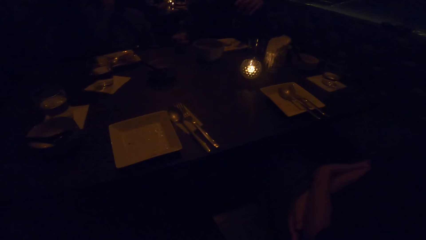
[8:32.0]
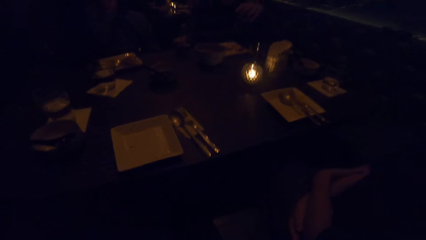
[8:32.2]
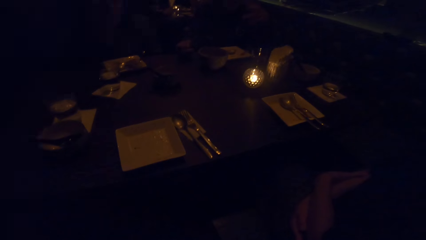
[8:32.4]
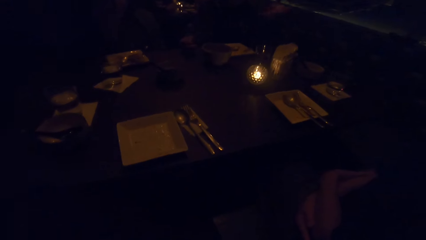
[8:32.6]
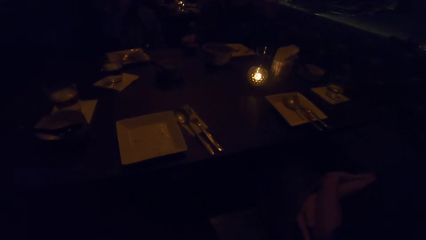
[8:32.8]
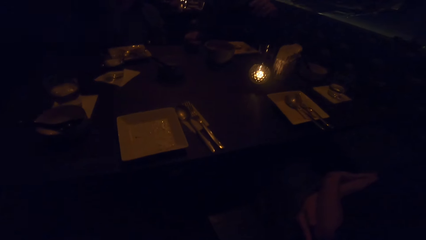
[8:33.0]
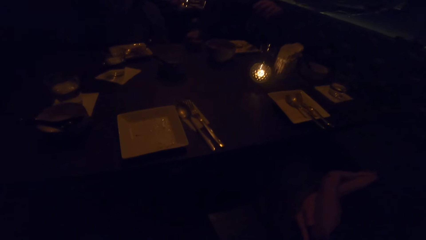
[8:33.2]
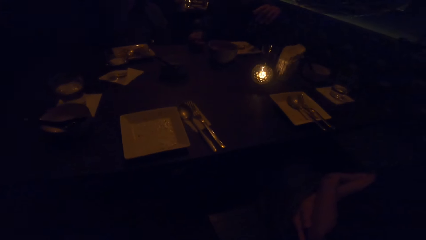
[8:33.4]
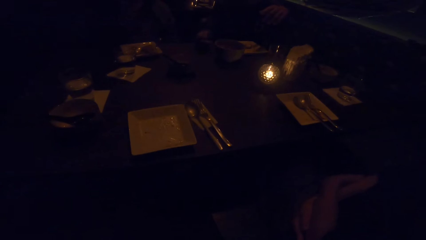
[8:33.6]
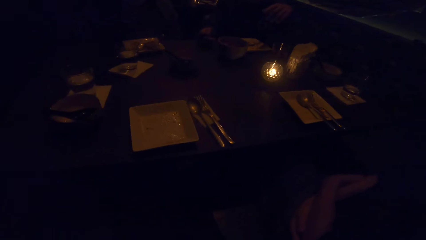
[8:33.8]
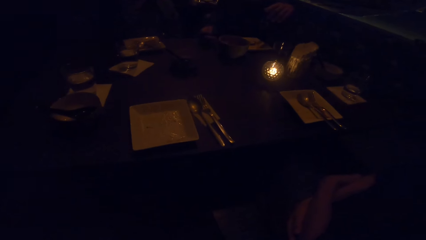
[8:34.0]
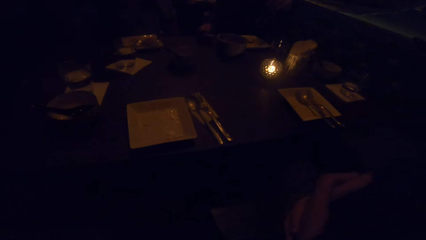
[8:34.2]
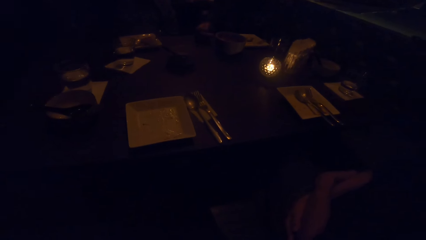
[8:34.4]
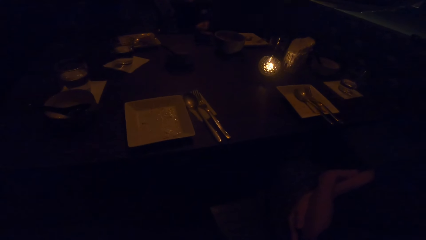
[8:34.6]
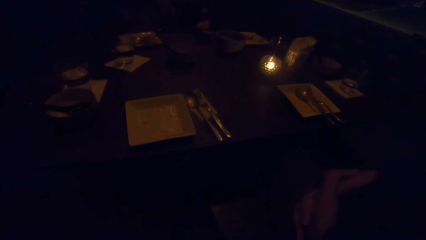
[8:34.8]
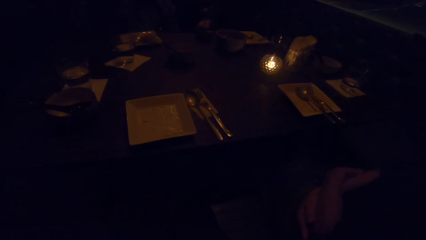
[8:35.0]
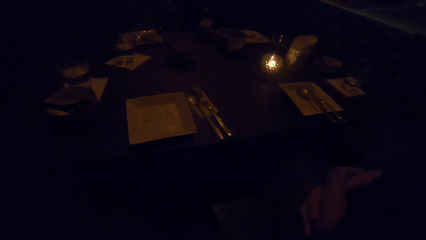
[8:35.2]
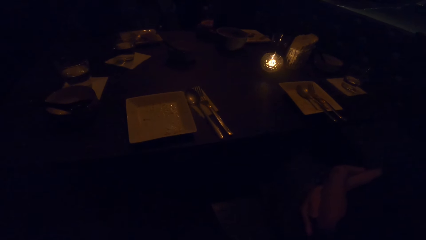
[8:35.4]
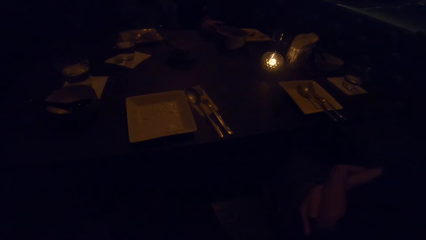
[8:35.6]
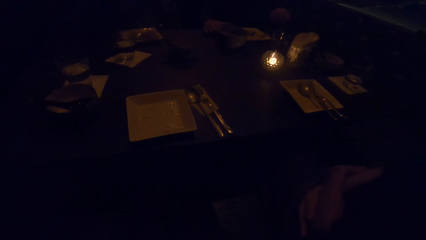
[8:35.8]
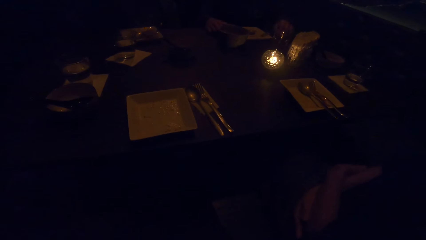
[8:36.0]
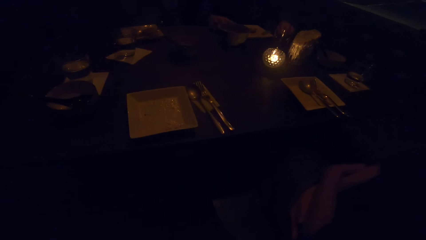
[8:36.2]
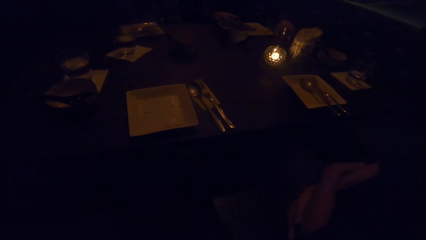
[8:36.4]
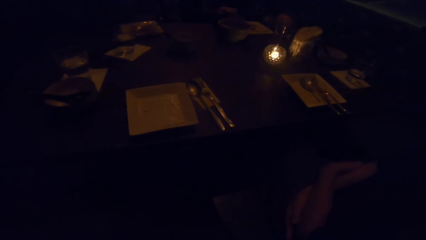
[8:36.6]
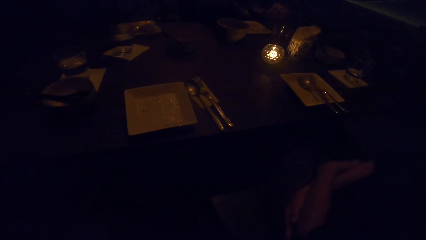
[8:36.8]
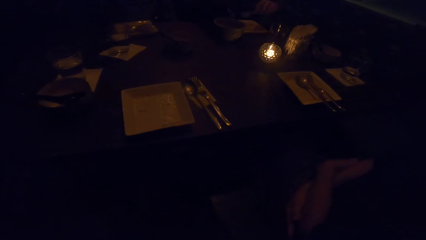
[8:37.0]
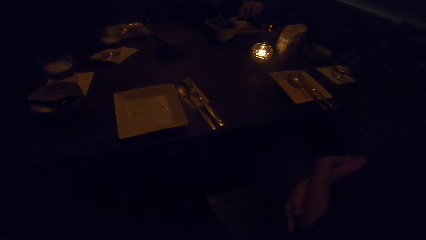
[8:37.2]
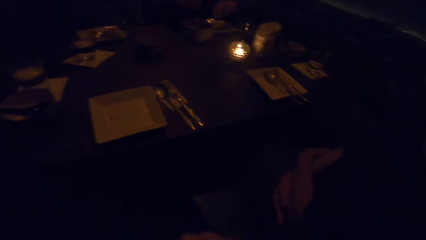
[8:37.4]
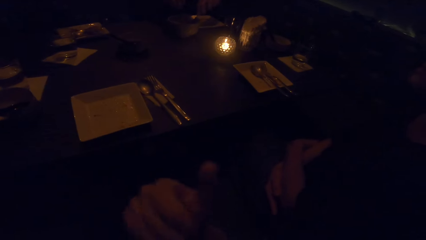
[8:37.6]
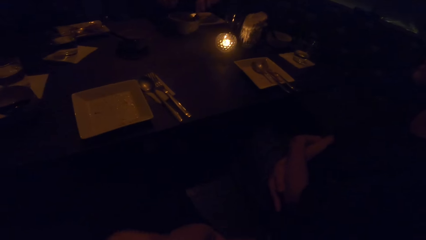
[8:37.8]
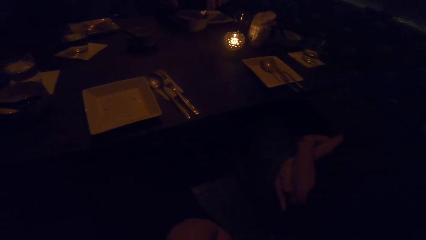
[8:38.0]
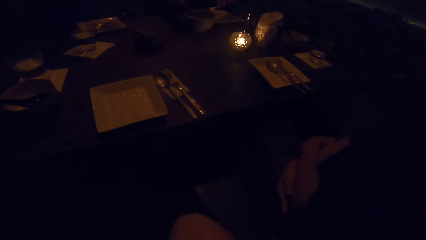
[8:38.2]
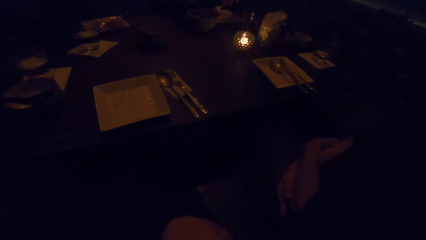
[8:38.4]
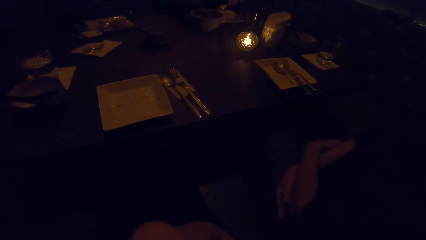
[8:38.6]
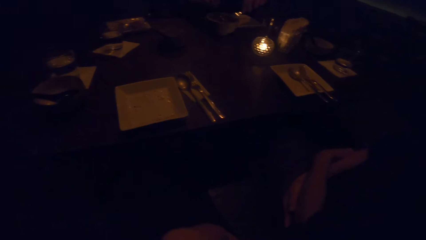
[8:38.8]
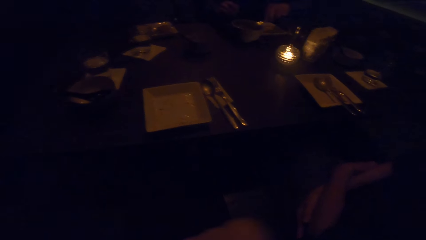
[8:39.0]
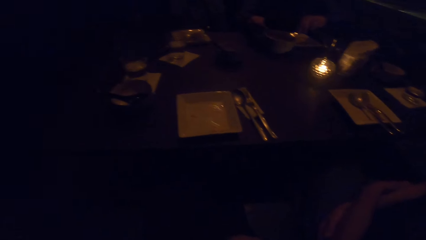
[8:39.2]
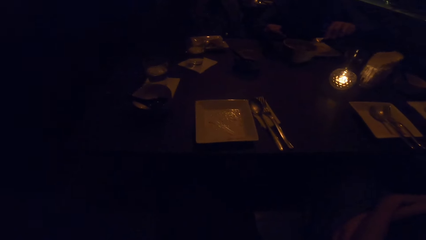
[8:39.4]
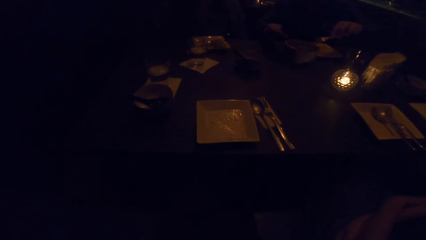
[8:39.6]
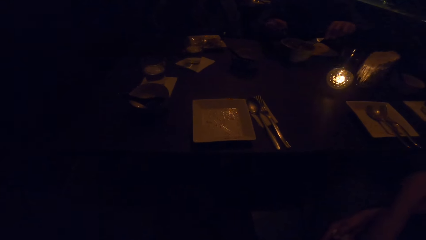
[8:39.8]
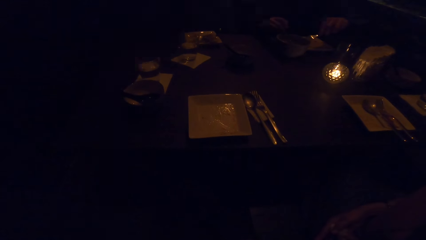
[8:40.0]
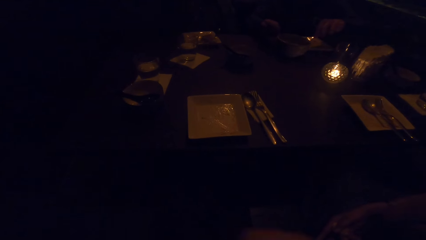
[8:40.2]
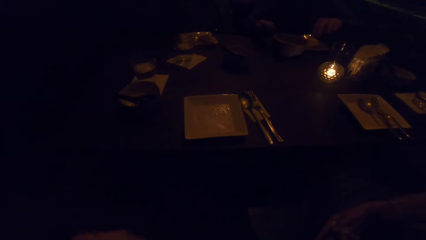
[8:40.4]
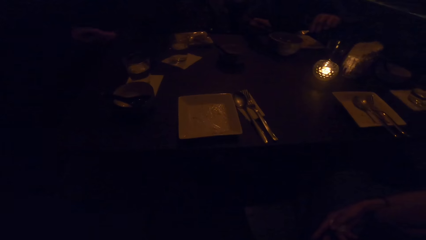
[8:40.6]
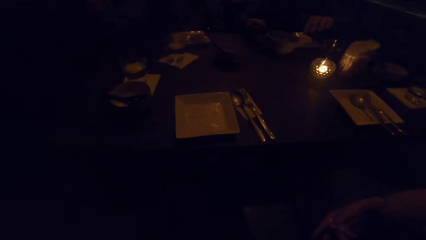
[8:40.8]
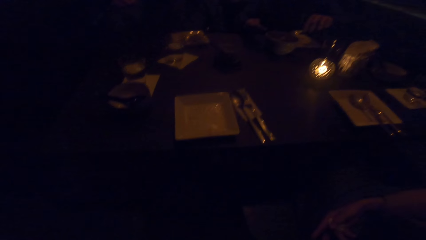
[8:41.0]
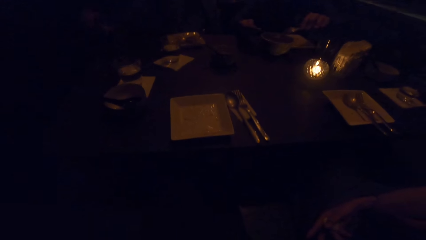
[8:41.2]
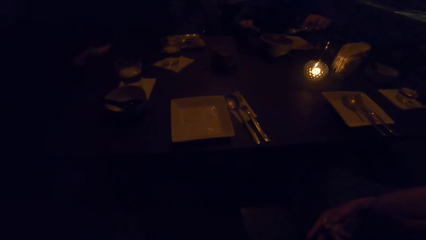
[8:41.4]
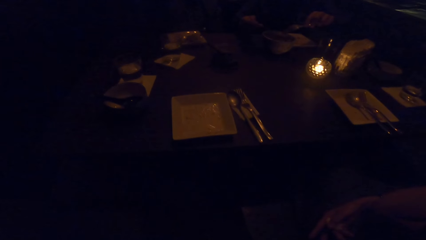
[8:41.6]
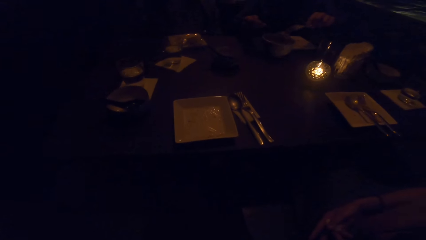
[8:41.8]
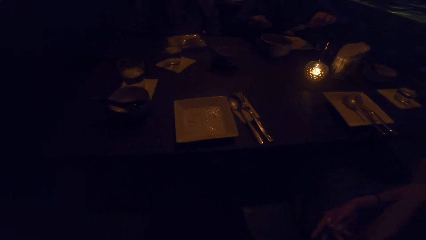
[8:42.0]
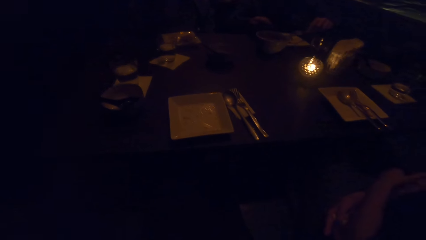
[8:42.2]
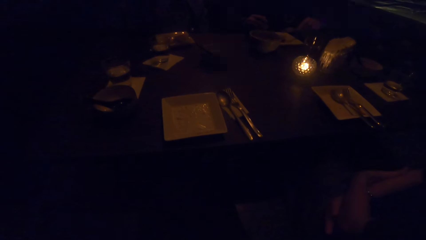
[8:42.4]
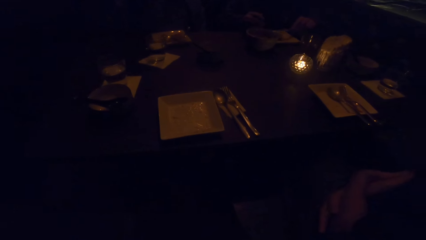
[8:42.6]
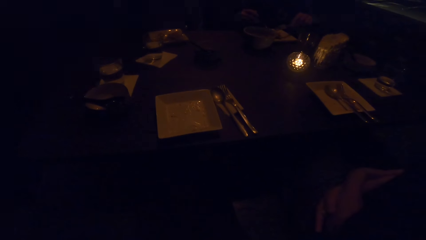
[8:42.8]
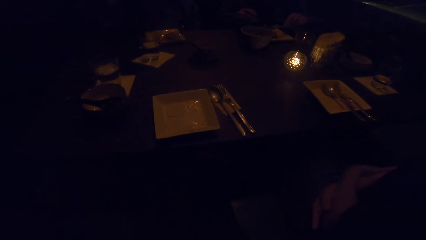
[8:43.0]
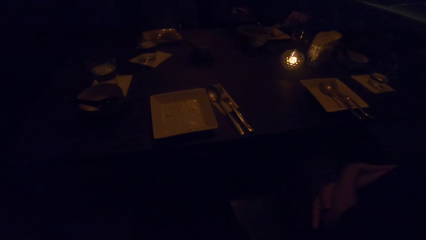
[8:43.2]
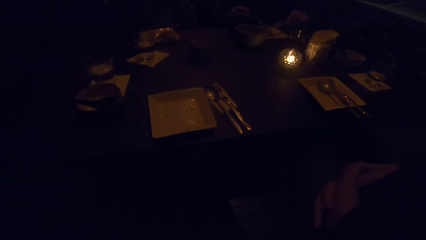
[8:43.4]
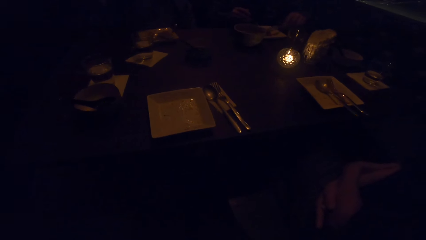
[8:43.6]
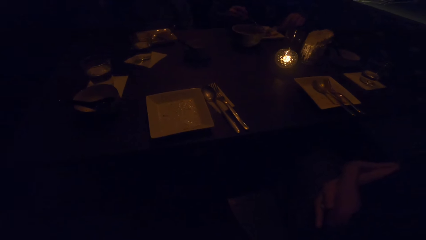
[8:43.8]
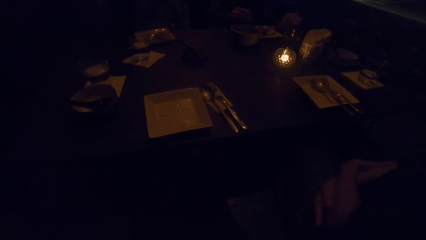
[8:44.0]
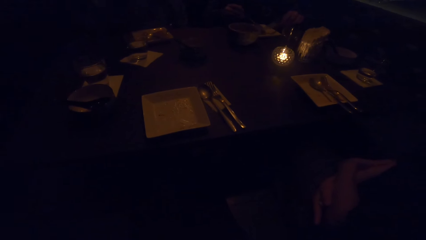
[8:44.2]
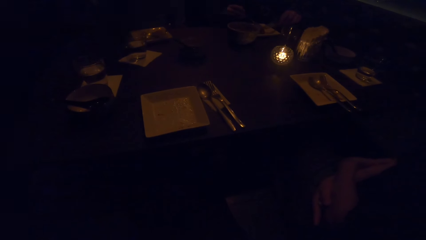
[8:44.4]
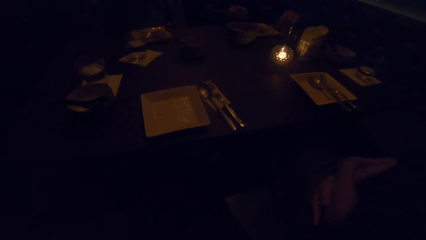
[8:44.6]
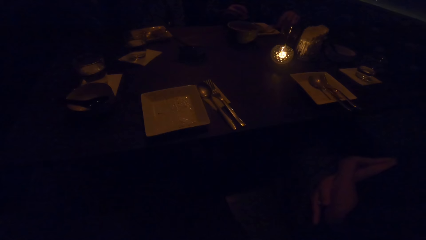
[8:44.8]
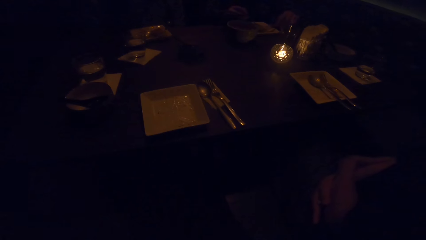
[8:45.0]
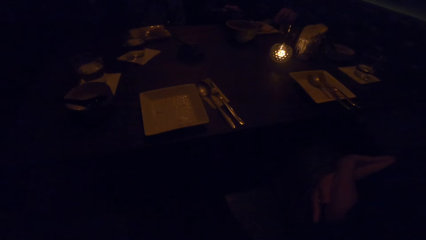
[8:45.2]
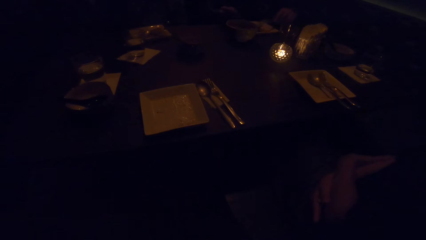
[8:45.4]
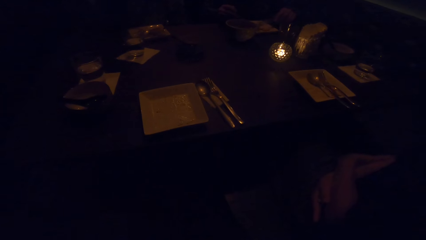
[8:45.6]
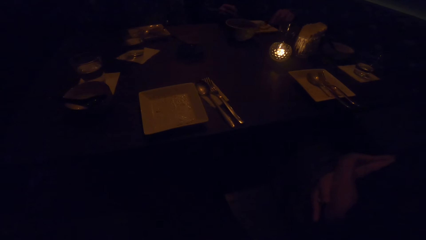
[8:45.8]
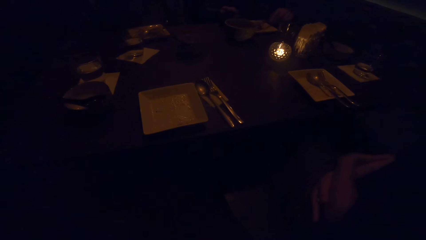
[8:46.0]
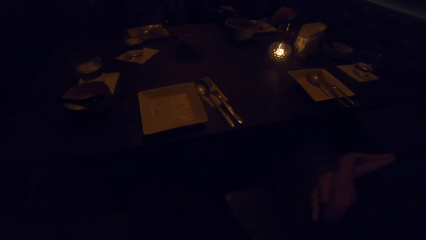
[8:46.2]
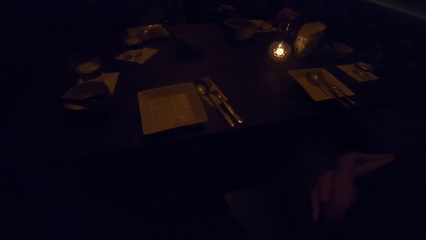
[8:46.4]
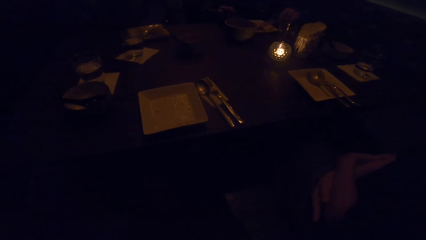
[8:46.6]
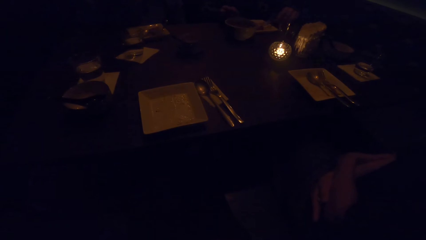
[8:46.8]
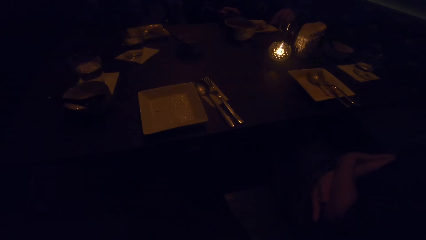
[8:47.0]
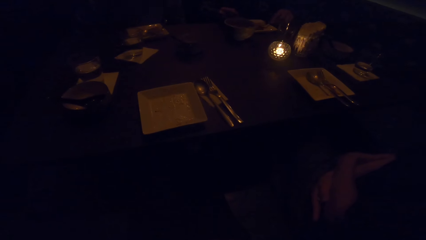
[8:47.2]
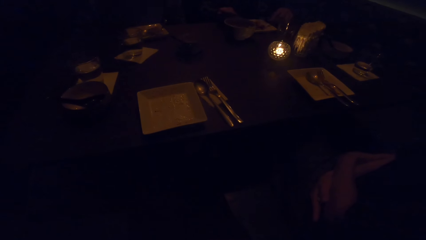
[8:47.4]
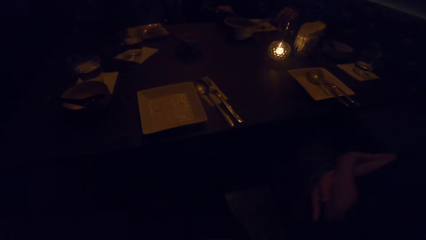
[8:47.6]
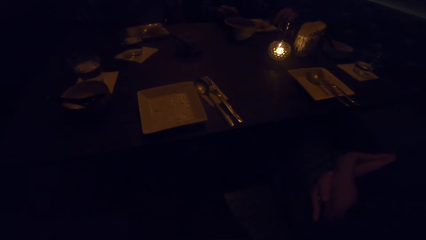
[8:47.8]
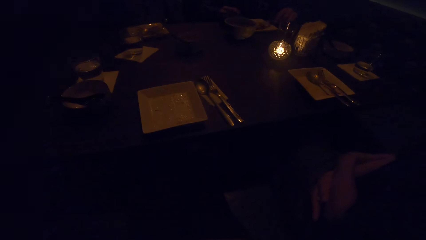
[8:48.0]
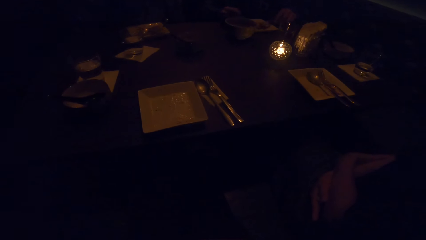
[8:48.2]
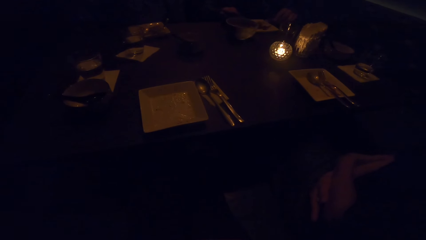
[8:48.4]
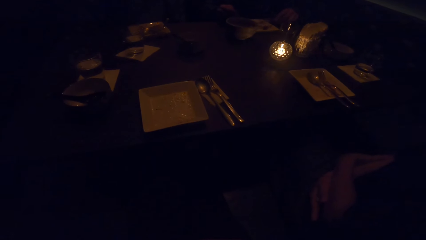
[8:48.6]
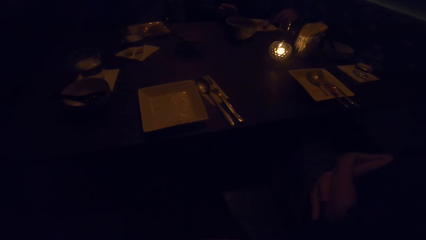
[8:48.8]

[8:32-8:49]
The man takes the cutlery in his left hand. The man takes the cutlery in his right hand. The man takes sauce from the bowl with a spoon. The man puts the sauce on the plate.
